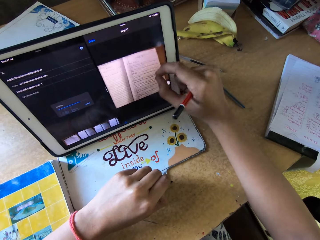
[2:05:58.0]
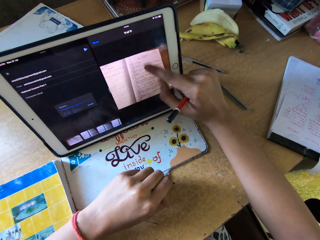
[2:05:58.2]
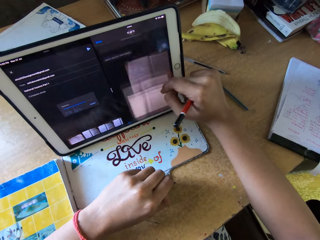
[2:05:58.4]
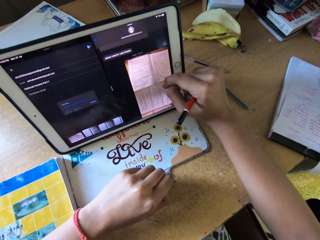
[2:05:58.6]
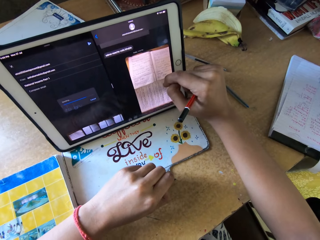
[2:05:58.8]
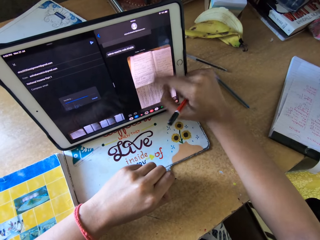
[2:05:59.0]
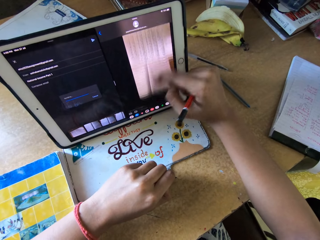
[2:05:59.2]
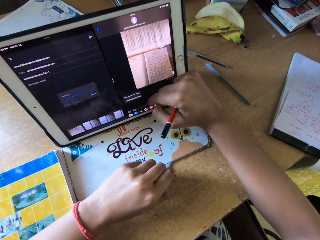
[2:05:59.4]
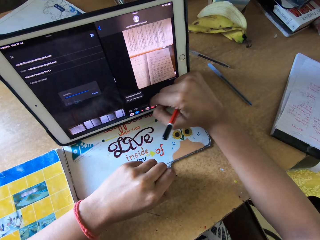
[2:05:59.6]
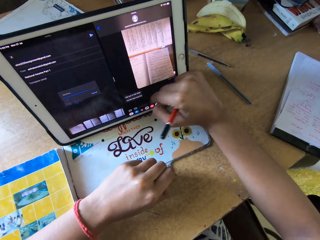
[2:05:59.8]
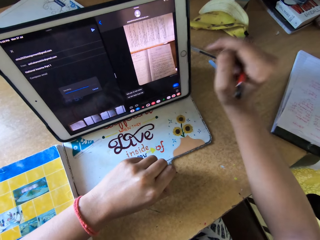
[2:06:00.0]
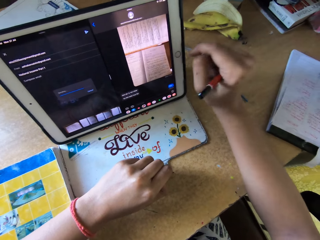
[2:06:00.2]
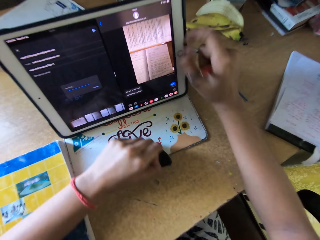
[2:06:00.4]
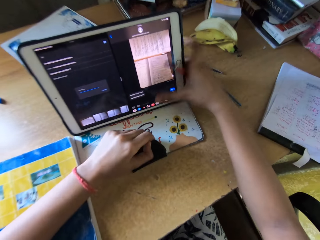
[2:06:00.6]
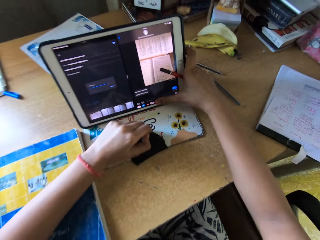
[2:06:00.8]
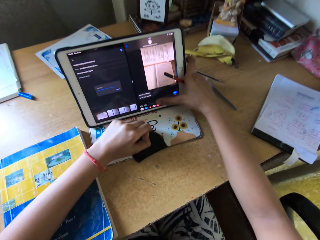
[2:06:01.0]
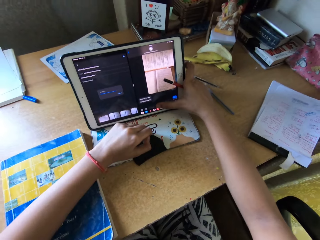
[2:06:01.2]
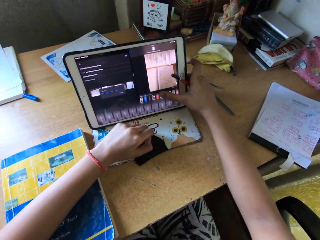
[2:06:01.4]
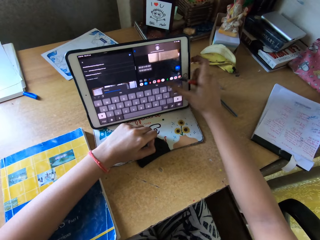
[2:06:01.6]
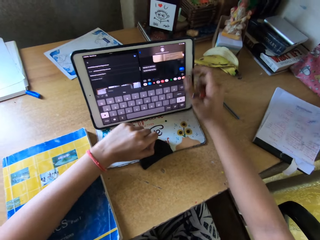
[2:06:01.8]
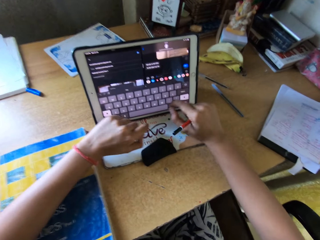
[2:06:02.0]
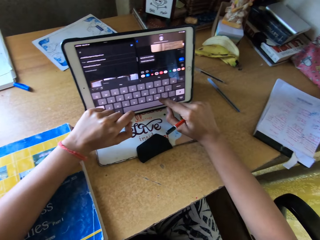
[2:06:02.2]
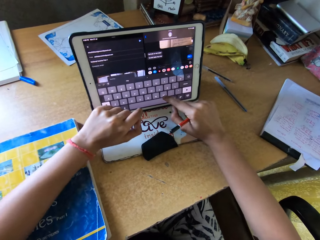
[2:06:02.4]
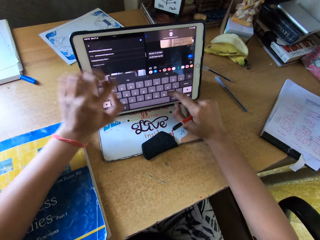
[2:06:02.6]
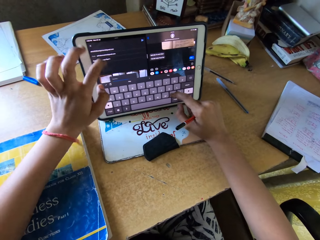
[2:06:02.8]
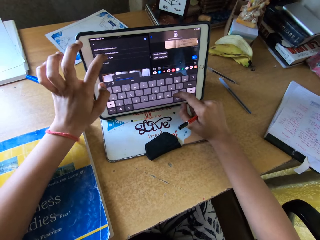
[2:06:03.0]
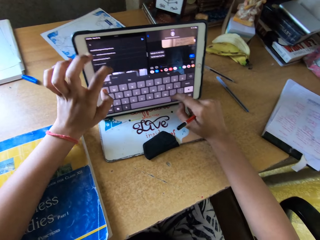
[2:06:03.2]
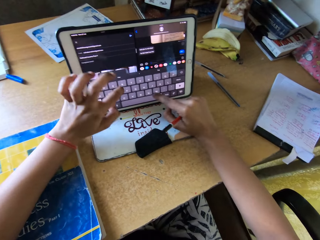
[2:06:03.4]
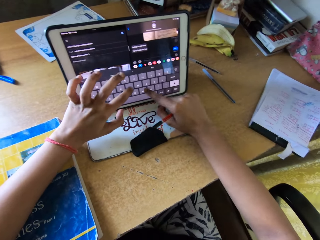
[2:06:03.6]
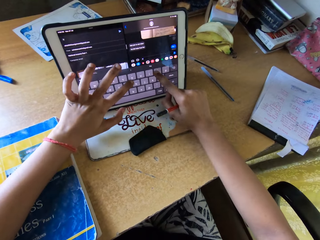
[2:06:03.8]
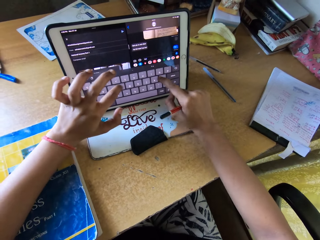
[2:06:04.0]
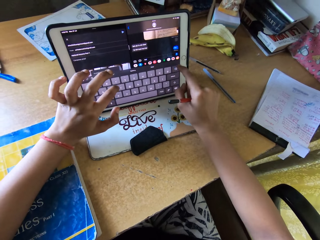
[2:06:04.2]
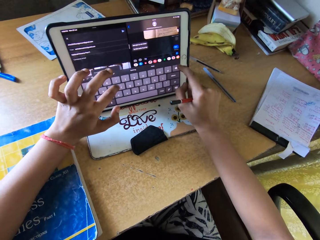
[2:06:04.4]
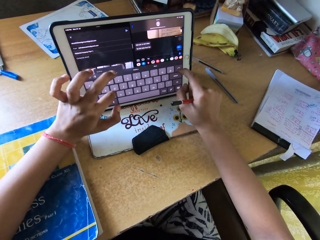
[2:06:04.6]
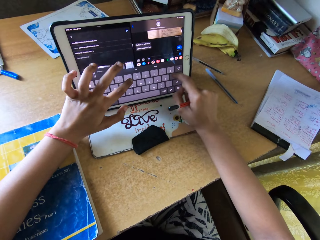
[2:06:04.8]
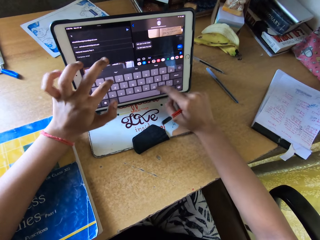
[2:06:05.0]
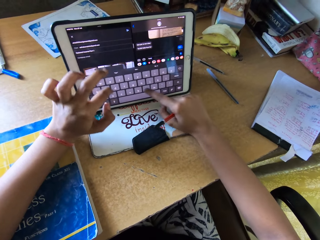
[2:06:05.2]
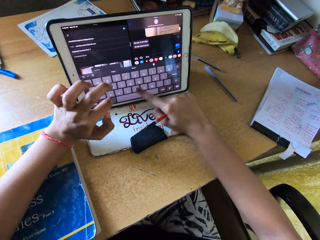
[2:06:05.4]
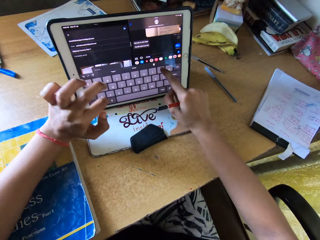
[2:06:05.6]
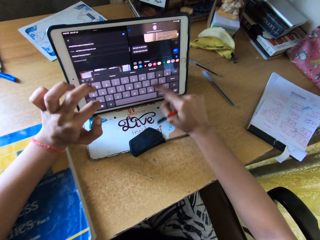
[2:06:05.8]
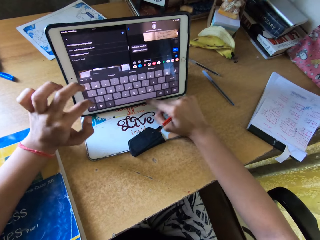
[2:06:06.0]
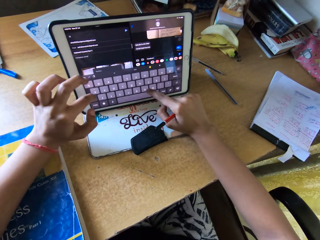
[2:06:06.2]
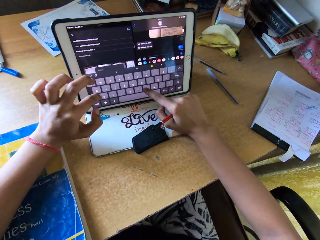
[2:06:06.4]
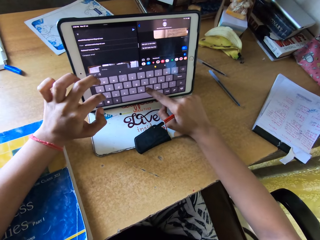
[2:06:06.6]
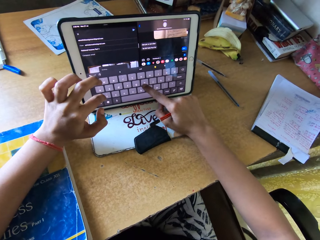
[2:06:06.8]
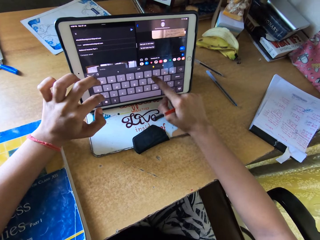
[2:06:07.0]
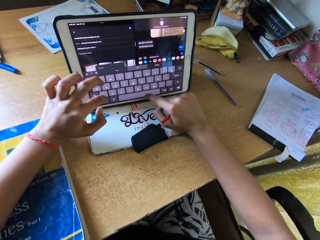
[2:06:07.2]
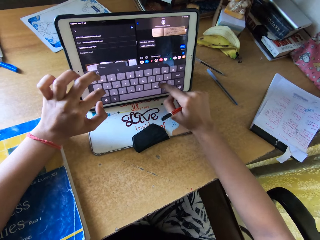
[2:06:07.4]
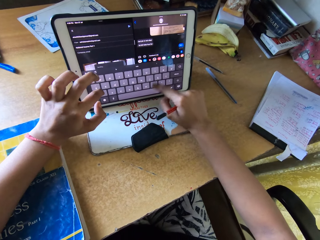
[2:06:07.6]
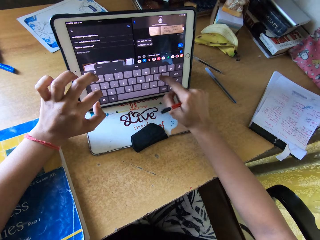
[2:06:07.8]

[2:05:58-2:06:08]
The camera wearer reduces the size of the image on the screen. They minimize the image on the screen. They scroll the image on the screen. They click on a keyboard. They type on the keyboard with both hands.

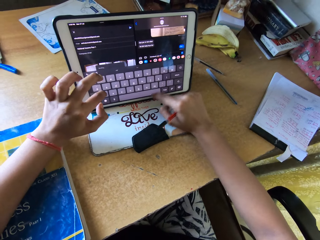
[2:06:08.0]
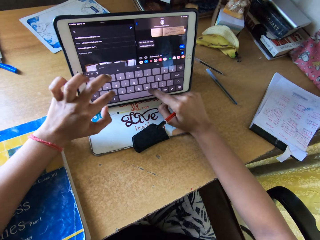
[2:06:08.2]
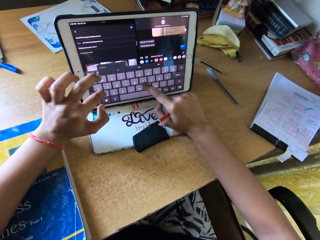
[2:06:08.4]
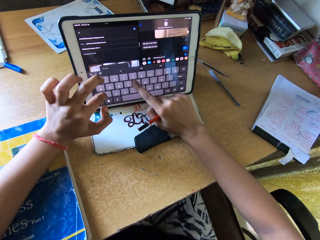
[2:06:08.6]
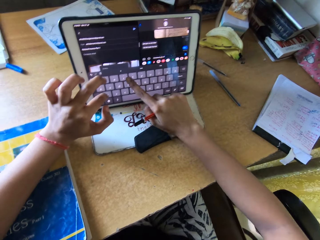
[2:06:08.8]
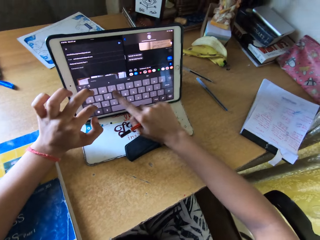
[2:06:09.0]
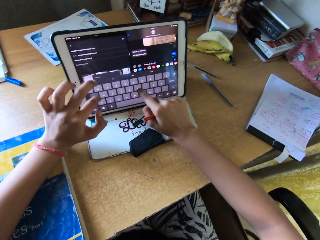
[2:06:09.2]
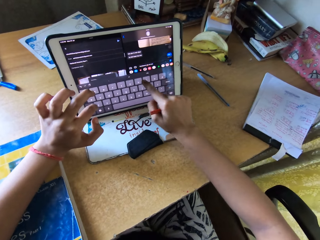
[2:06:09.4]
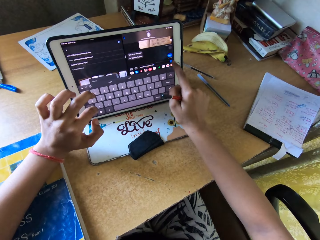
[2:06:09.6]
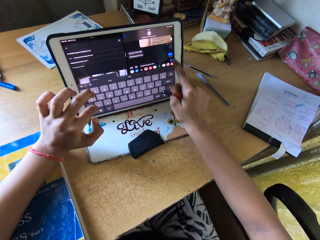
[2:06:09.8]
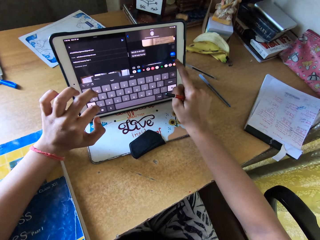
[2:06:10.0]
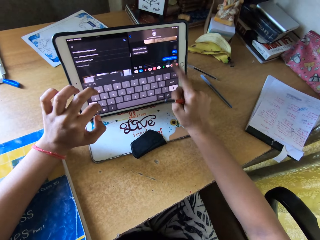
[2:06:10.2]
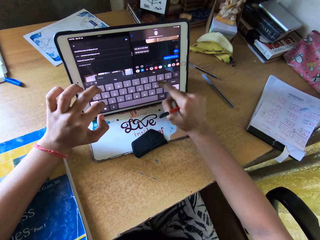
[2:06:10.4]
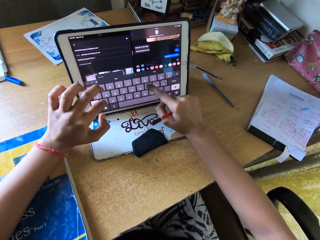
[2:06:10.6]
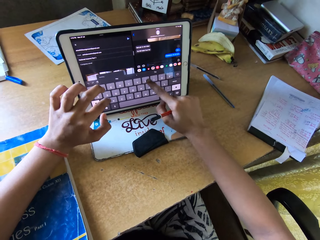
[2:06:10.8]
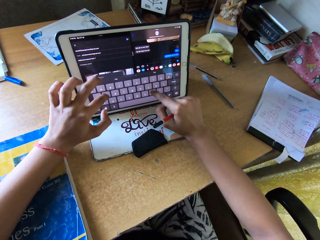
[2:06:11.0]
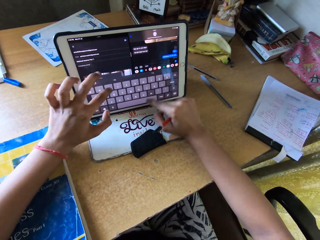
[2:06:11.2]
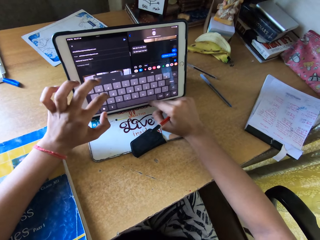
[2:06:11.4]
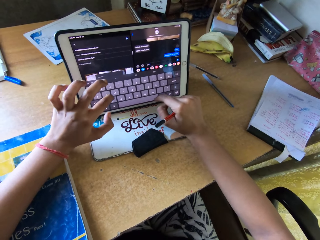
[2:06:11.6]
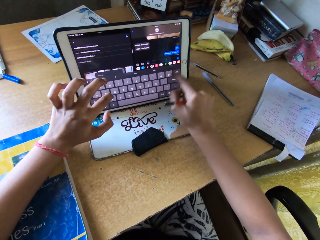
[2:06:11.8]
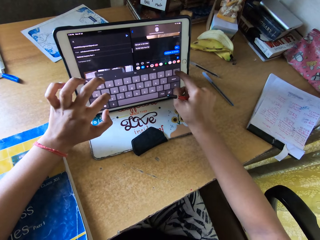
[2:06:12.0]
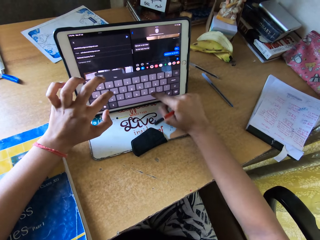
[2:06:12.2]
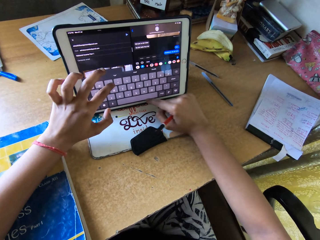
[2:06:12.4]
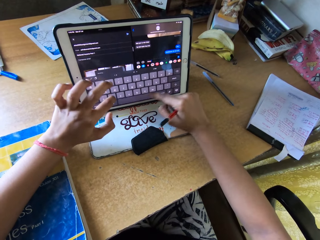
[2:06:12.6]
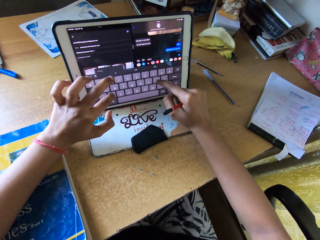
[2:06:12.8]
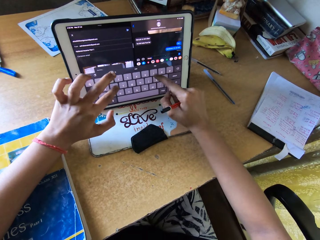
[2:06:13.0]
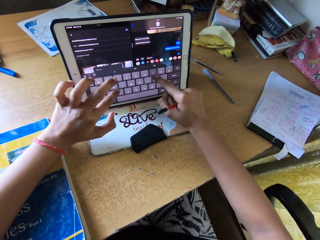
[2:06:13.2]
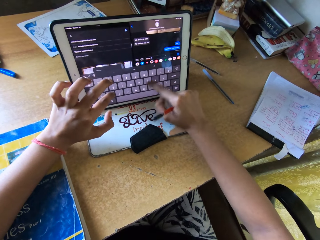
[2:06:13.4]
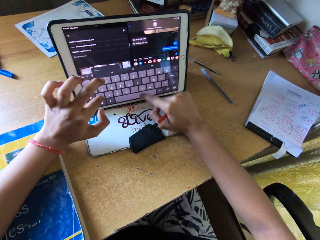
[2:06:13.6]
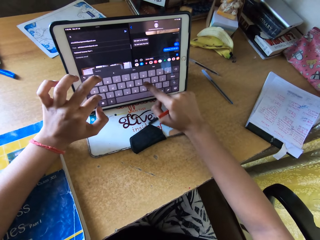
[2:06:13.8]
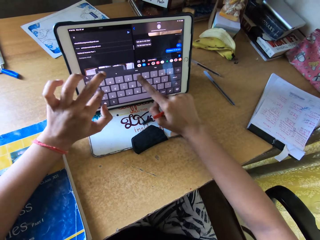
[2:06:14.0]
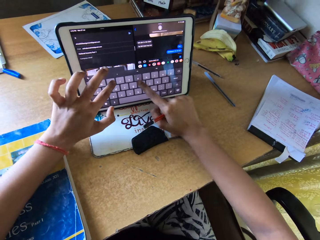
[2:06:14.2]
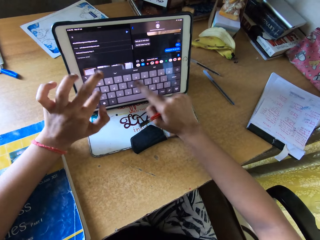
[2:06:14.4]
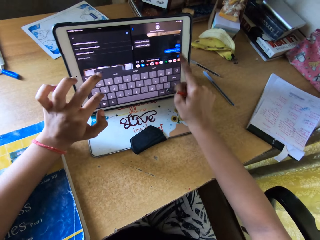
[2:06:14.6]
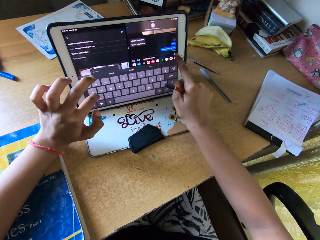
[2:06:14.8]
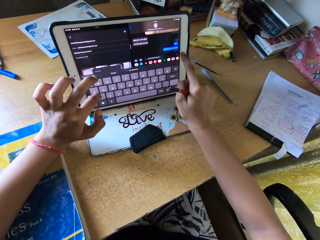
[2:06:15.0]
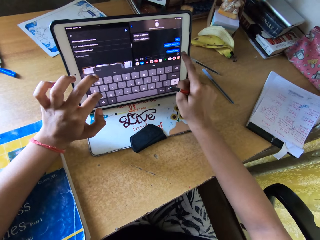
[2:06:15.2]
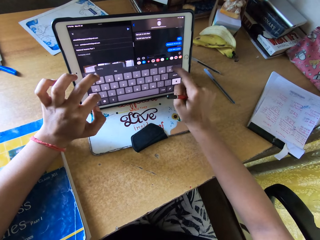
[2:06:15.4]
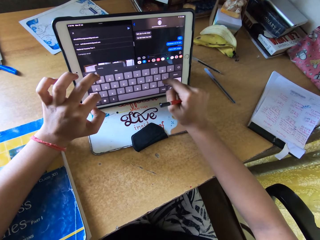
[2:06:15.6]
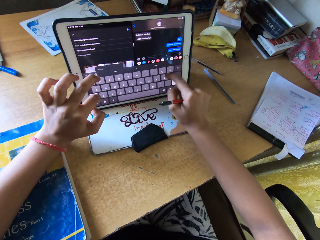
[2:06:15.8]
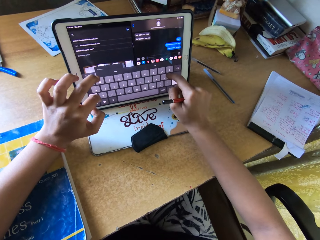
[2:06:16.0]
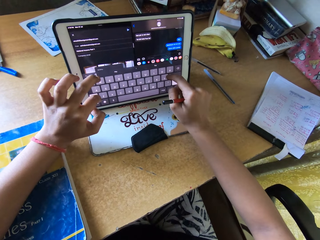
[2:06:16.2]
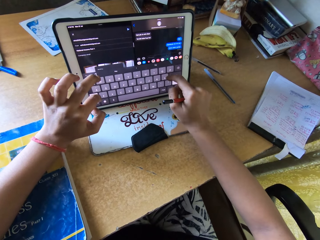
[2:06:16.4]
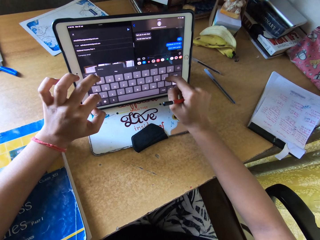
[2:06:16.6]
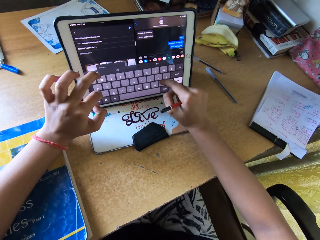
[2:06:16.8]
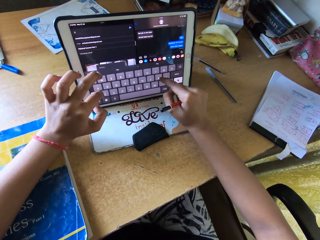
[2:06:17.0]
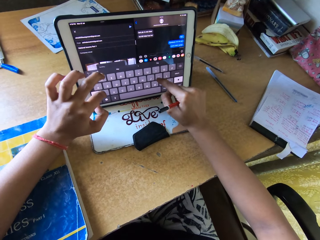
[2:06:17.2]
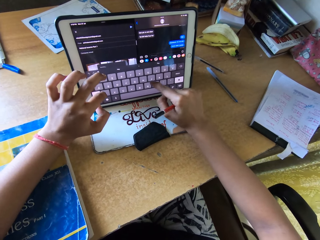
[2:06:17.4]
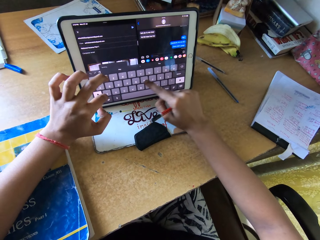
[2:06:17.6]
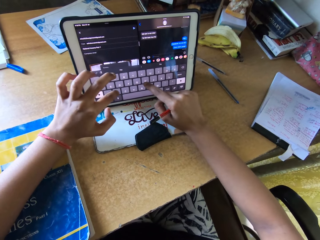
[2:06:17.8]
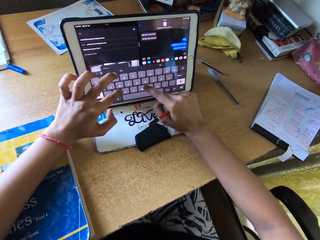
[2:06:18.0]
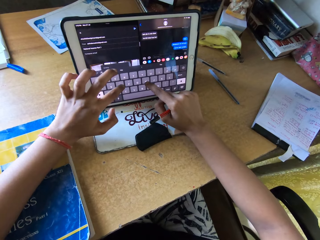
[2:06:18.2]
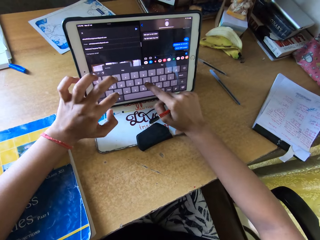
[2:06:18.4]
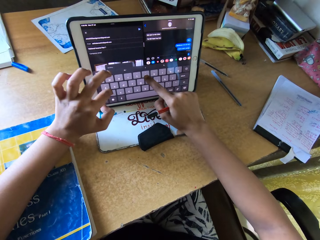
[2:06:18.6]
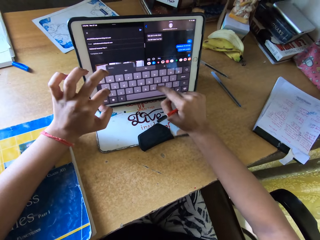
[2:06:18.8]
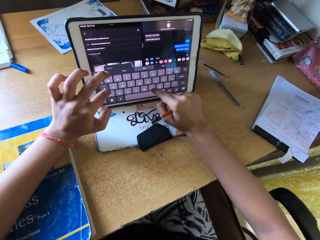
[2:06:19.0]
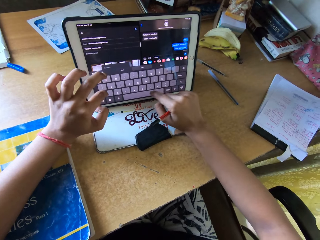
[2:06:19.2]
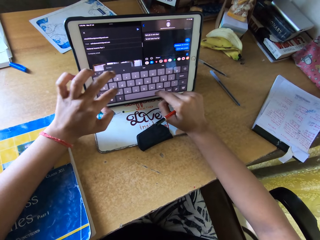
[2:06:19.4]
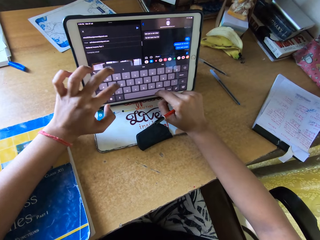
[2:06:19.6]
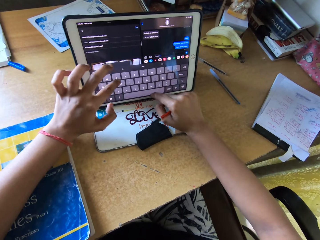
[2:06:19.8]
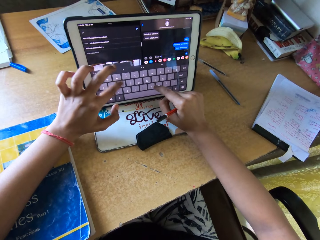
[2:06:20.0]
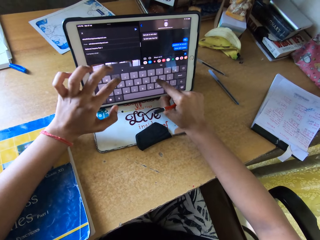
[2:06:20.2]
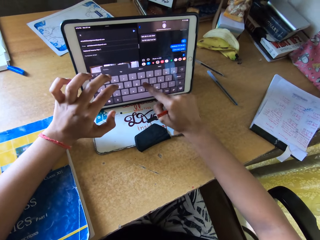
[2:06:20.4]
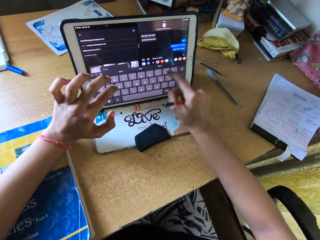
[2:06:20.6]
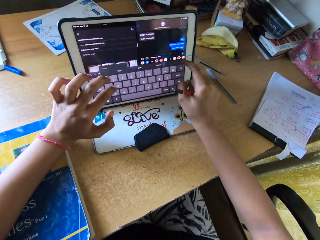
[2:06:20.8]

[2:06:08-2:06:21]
The camera wearer sends a message on the tablet. They type on a keyboard with both hands. They send a message on the tablet. They type on the keyboard with both hands.
